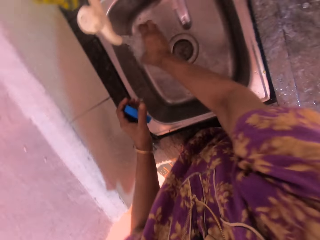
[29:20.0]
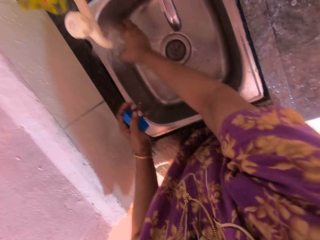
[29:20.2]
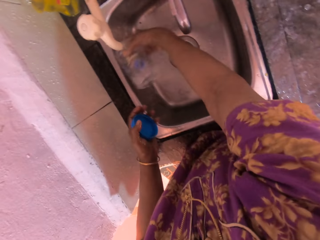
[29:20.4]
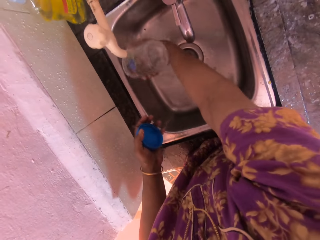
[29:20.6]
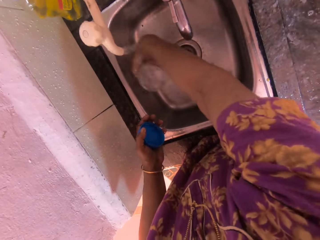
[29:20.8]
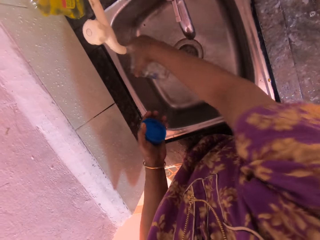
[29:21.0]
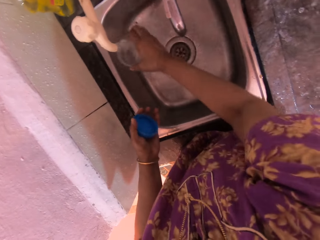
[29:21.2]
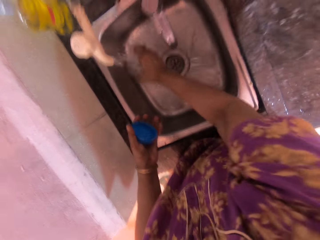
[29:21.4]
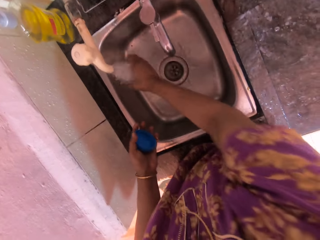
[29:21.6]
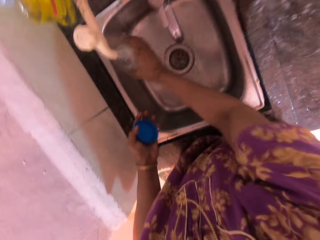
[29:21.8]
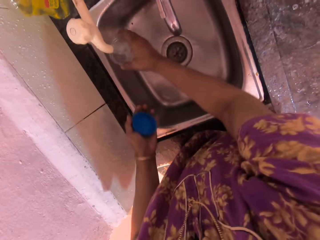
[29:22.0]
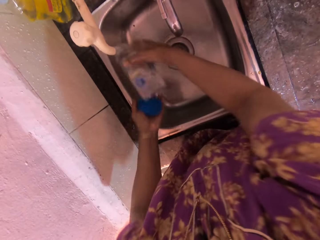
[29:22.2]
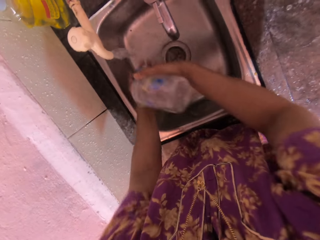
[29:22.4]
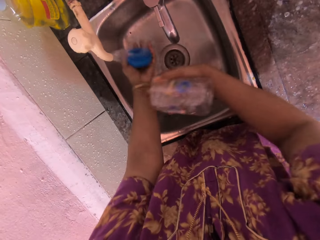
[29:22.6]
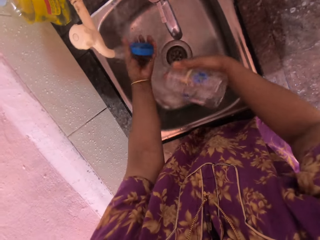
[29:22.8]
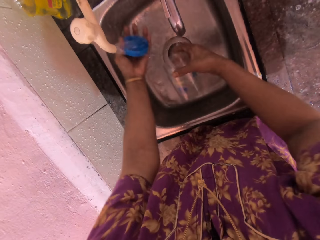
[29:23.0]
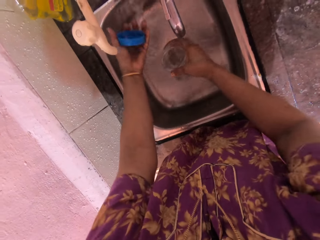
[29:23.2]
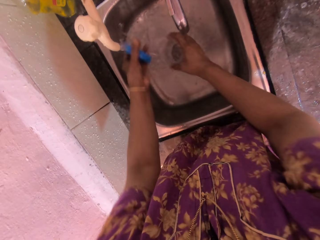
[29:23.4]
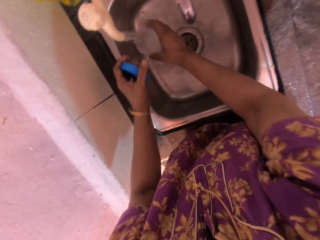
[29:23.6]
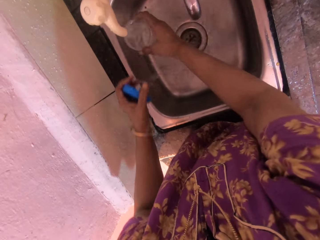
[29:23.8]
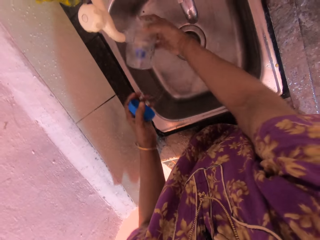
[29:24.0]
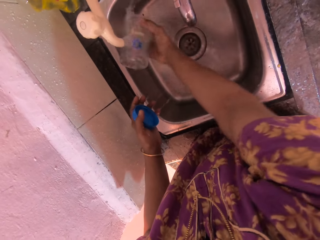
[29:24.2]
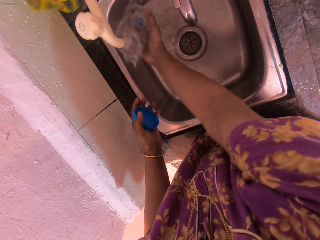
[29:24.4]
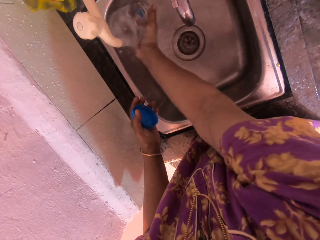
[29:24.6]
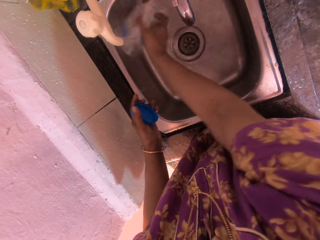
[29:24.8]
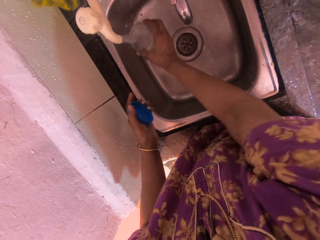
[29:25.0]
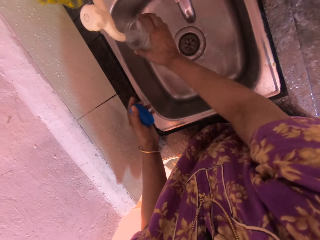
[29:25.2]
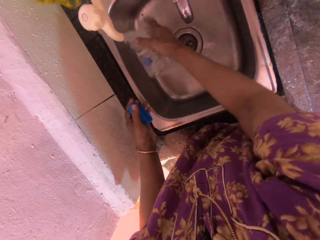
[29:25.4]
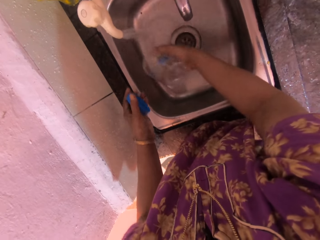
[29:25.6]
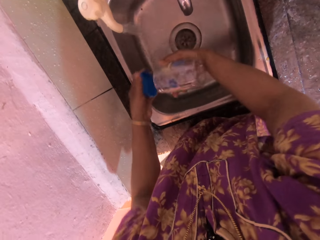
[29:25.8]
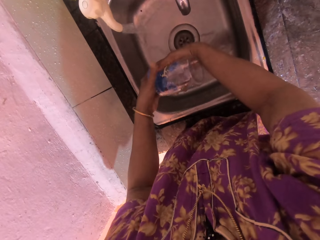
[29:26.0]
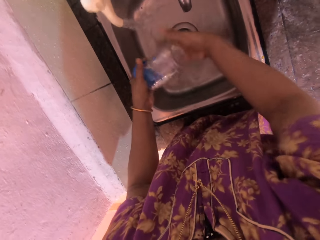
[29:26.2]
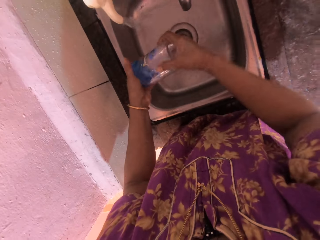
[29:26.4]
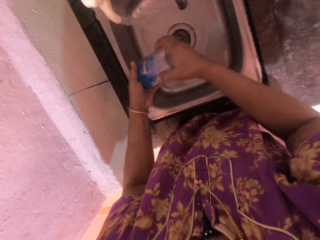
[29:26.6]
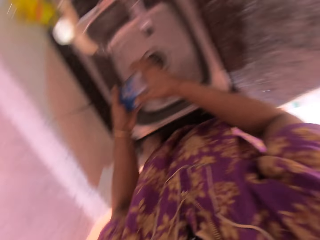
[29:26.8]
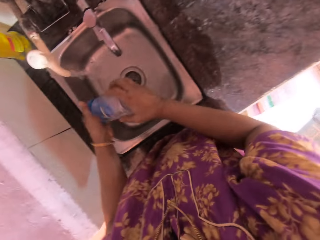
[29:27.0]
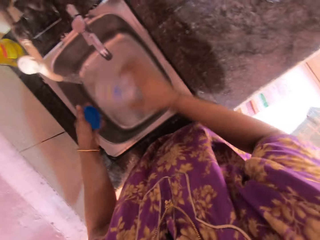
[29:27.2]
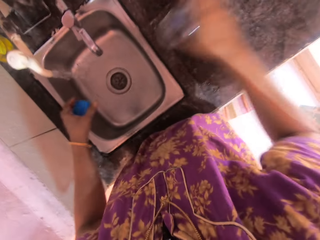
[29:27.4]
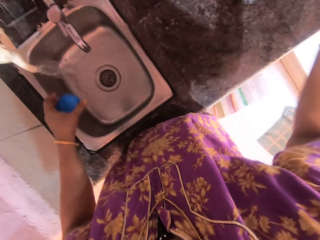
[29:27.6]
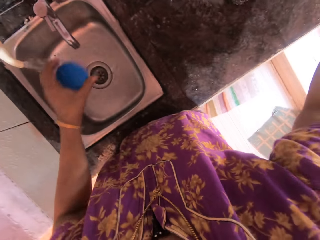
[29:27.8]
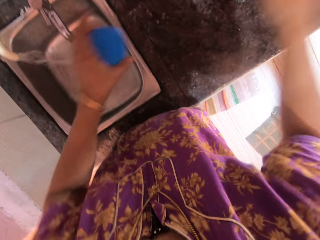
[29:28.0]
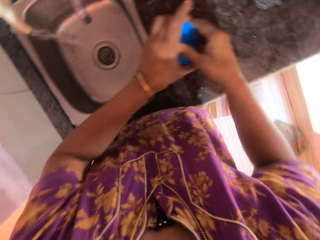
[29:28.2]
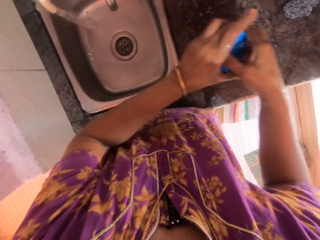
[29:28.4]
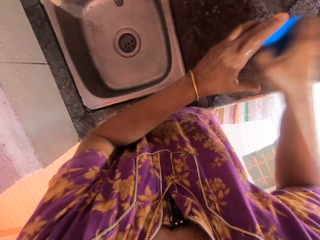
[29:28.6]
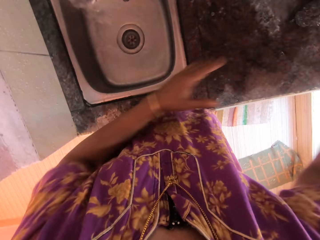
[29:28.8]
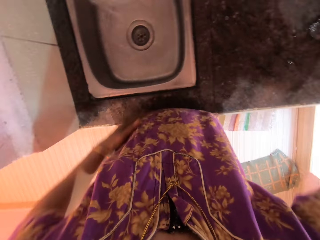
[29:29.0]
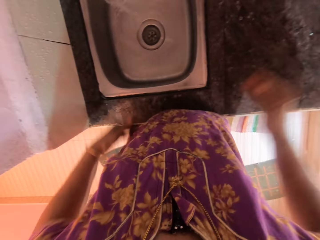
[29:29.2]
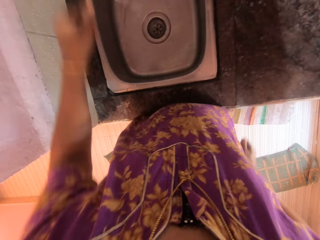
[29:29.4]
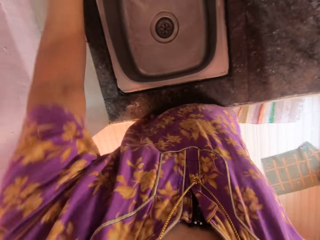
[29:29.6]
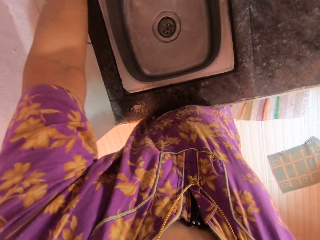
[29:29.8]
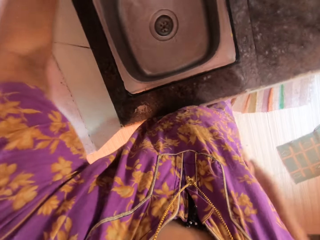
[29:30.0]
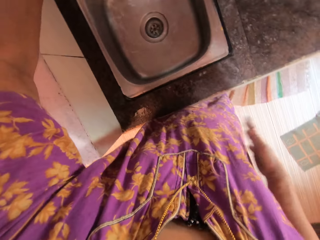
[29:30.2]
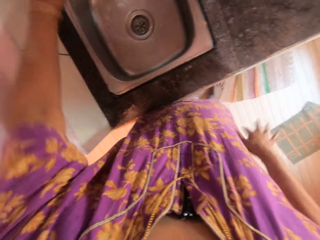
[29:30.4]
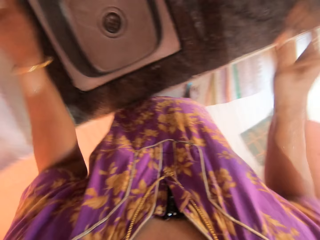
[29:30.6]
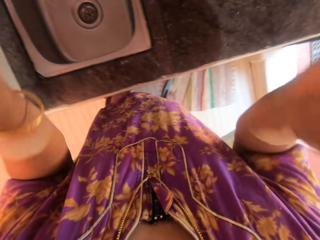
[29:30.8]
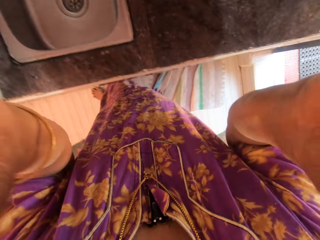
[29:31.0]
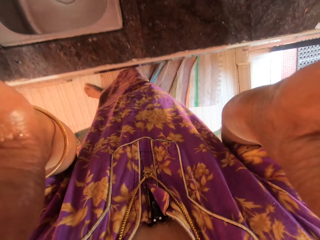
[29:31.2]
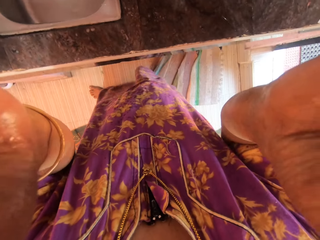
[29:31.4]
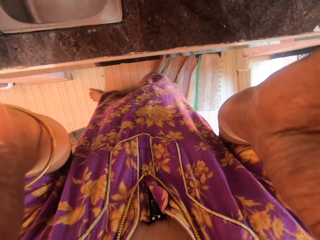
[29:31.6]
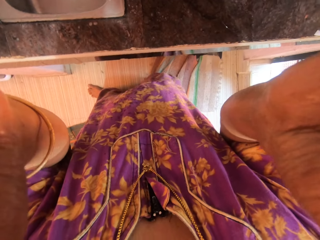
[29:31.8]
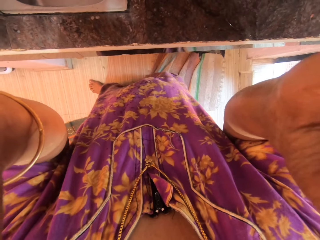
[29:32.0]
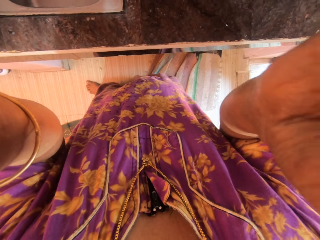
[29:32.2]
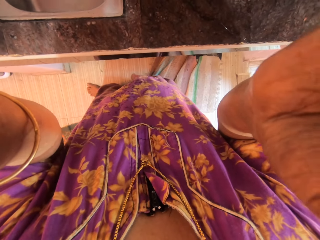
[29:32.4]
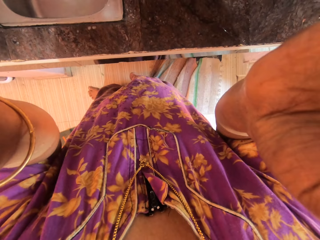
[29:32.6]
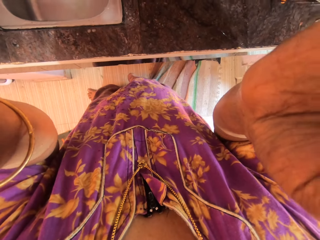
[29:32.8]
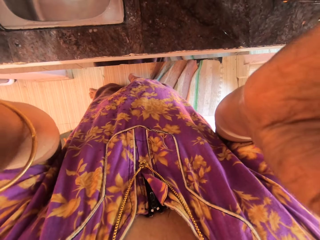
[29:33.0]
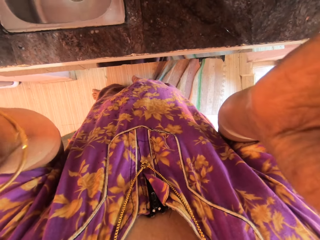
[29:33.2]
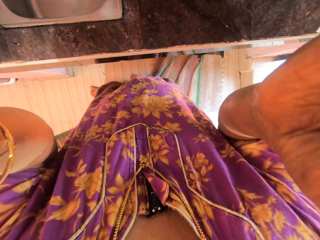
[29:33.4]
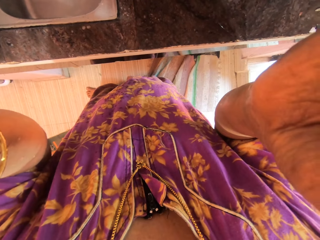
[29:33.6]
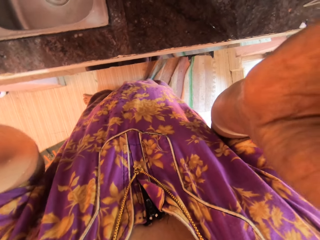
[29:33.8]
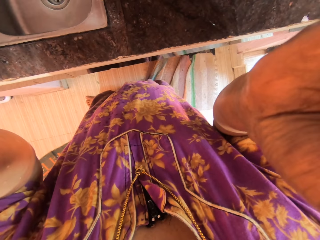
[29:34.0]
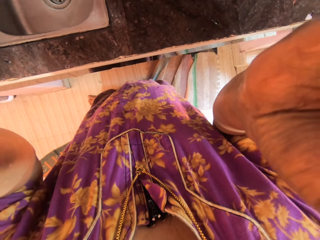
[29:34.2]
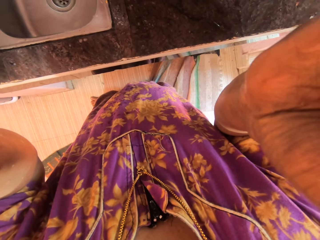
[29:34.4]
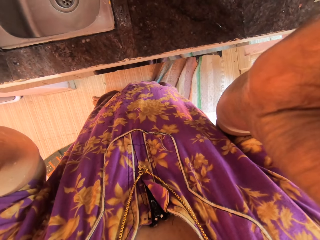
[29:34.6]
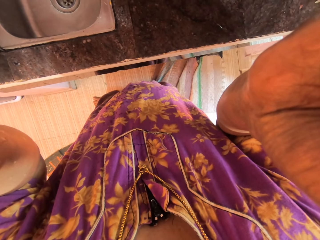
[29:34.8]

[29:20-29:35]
The camera wearer drops the glass jar into the plate basket on the kitchen countertop with her right hand. She passes the lid of the glass jar to her right hand. She drops the lid of the glass jar into the plate basket on the kitchen countertop. She turns off the faucet with her left hand. She adjusts the camera on her face.

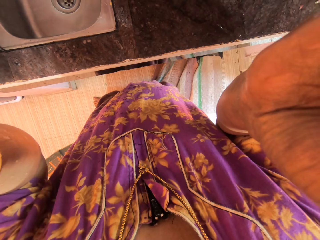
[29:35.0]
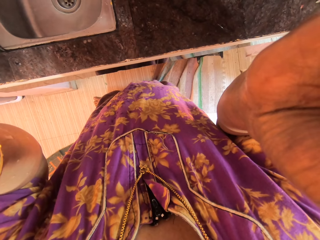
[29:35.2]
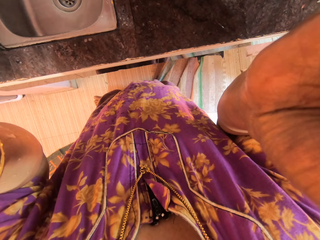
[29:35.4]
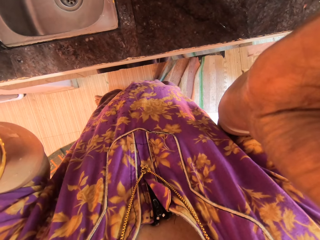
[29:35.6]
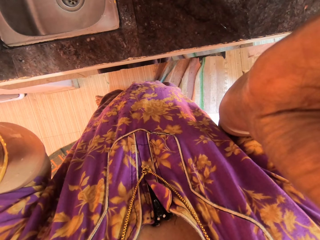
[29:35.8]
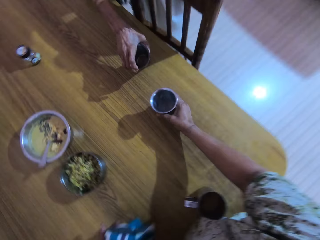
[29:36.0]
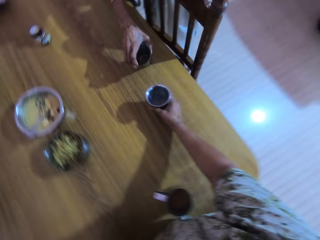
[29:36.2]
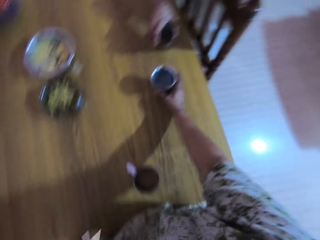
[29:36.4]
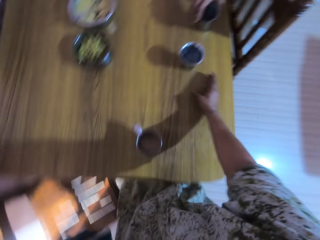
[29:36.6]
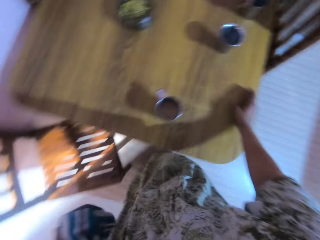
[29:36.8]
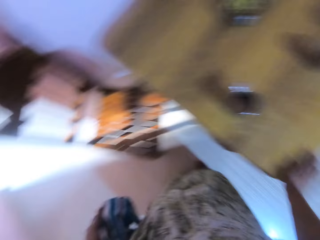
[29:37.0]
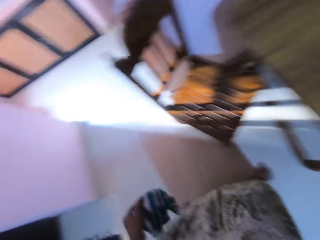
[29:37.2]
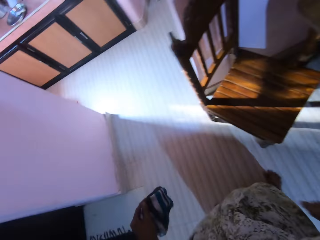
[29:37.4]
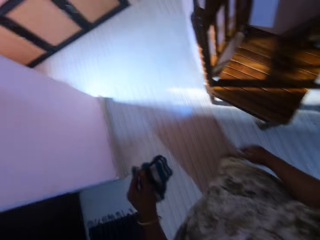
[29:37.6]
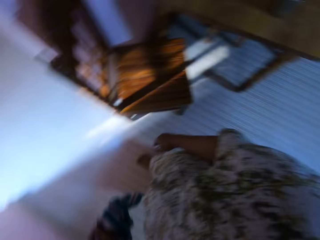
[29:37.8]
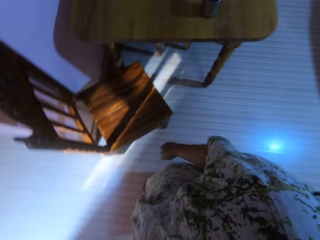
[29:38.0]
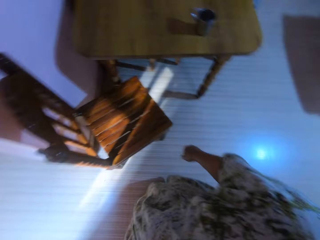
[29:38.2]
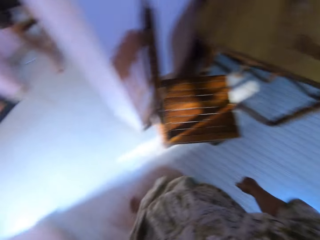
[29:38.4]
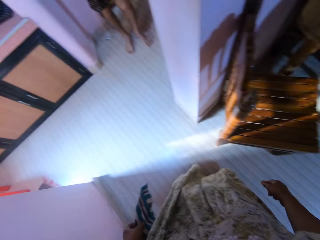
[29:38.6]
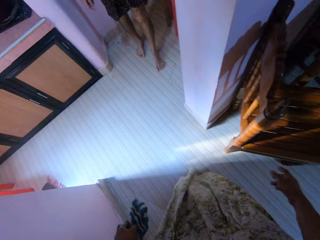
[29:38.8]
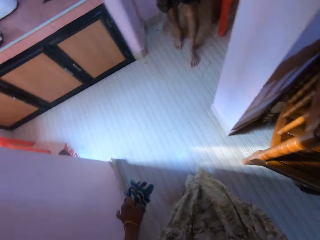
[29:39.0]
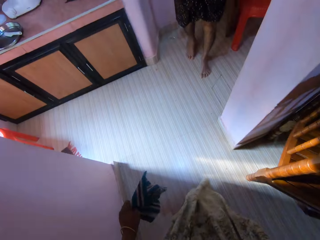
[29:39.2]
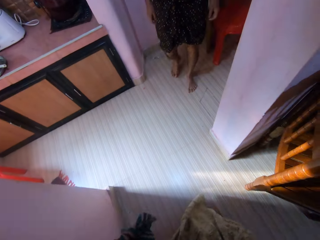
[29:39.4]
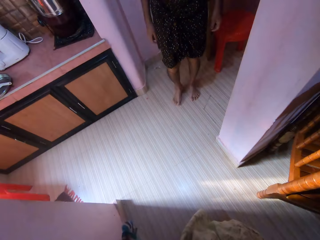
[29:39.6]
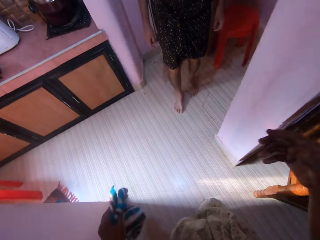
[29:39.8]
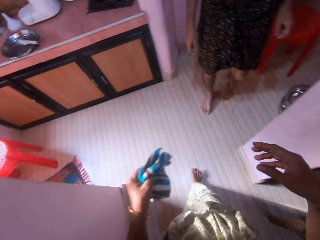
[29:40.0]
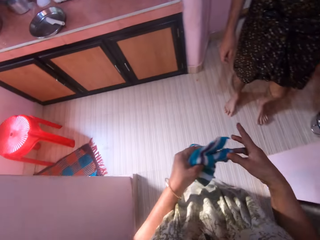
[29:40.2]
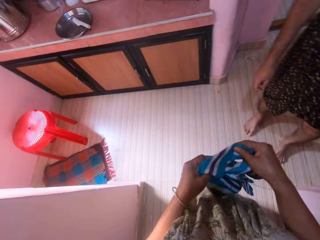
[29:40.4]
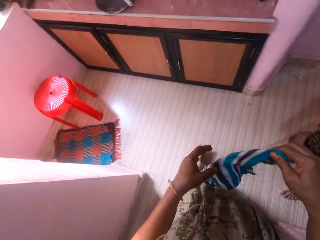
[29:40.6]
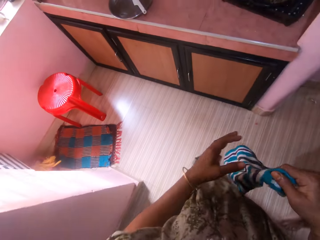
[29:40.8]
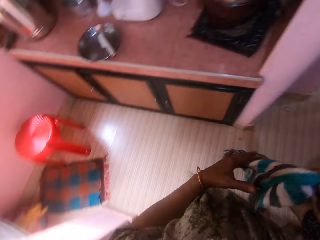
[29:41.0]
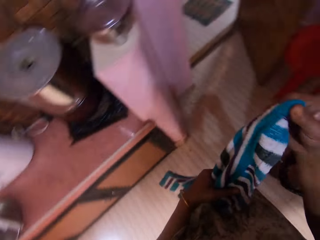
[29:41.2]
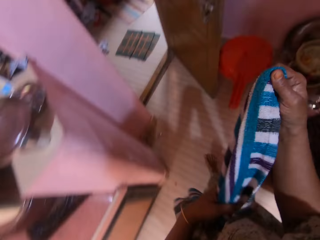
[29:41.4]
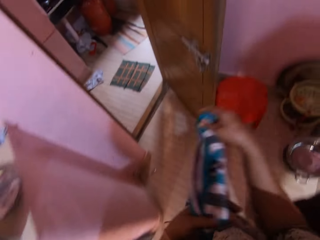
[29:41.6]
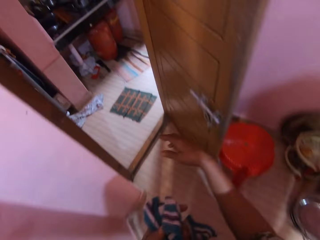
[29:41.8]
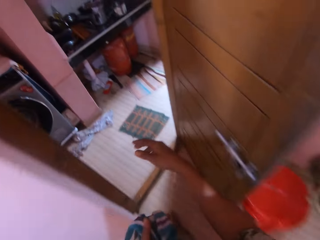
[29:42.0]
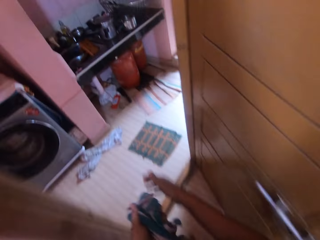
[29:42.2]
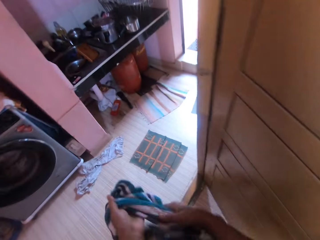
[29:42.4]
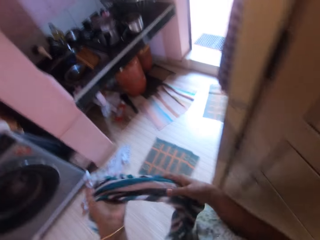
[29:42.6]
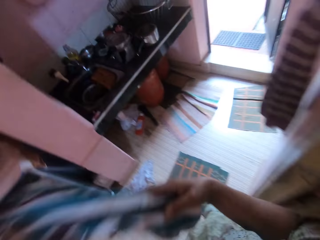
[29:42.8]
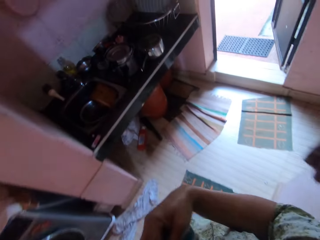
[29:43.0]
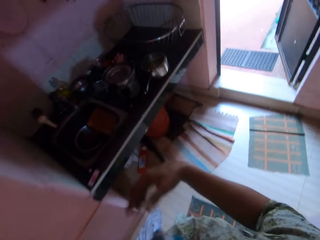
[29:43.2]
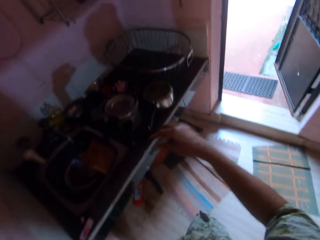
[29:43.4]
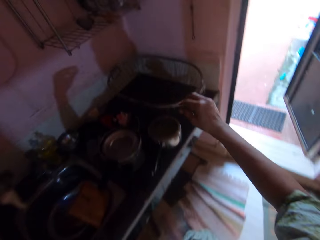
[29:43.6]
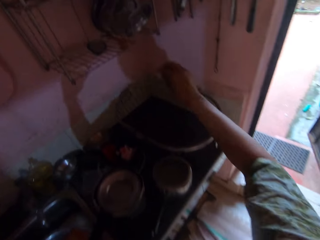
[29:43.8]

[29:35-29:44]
The camera wearer drops a cup on a table with her right hand. She walks towards a kitchen area. A man walks forward. The camera wearer twirls a napkin with both hands. She holds a hand towel.
